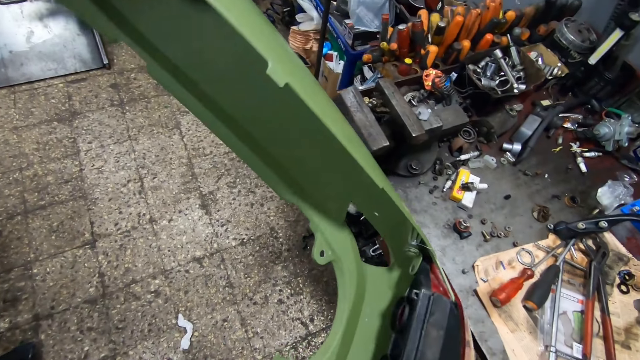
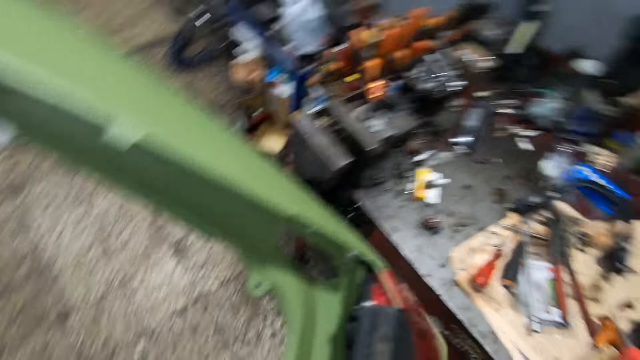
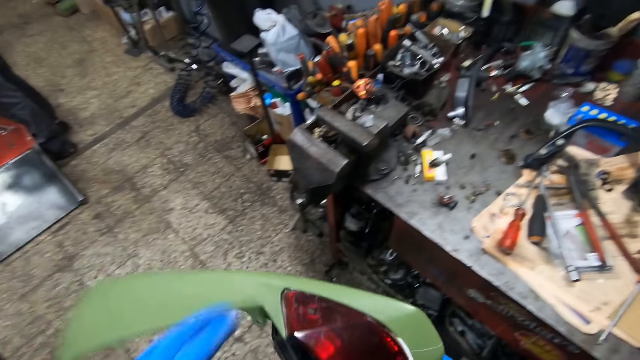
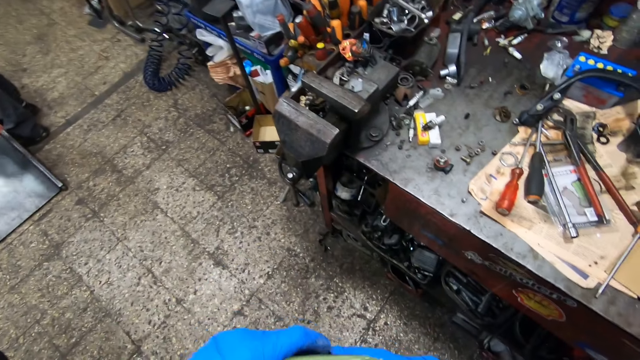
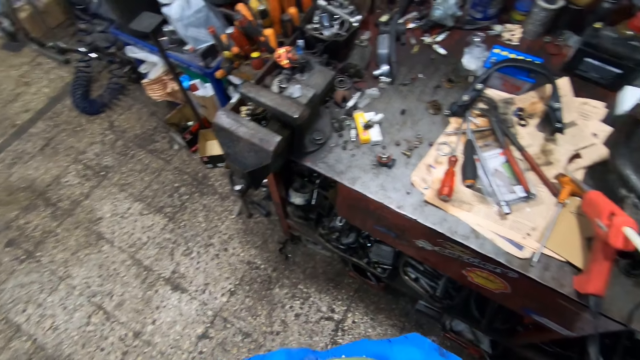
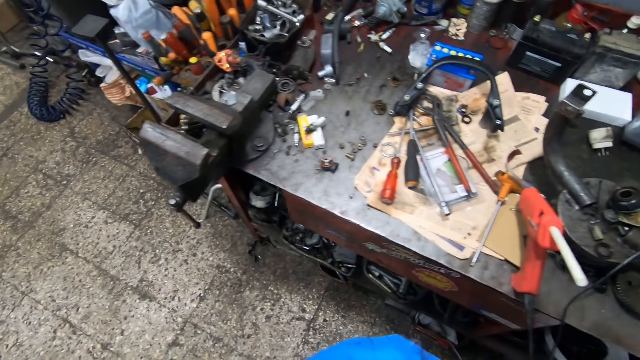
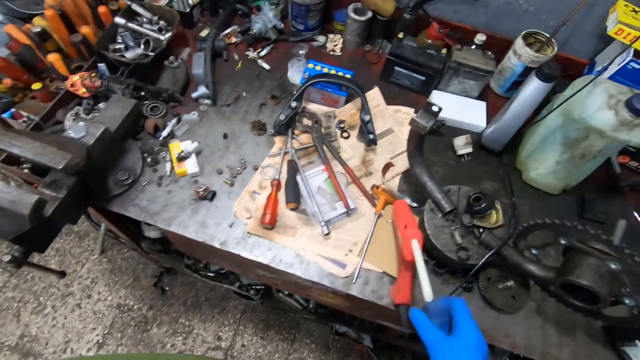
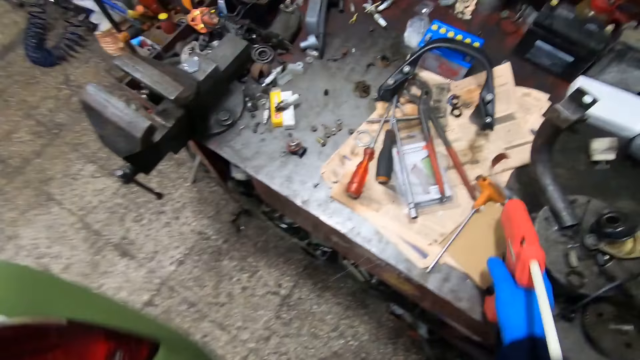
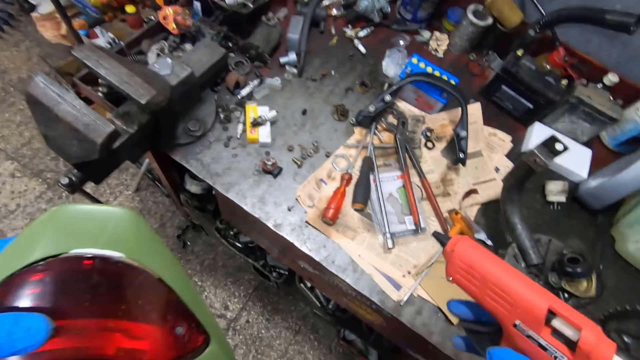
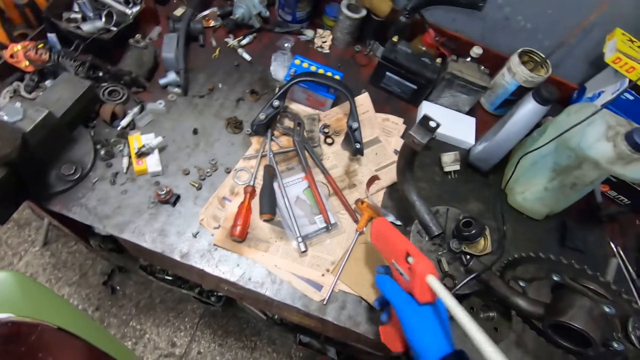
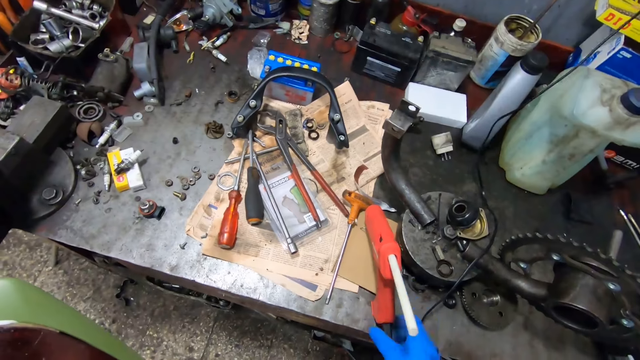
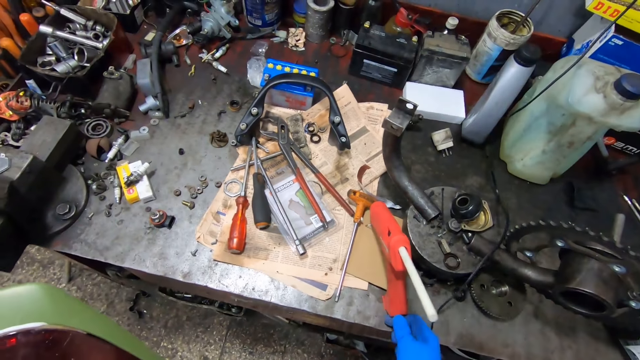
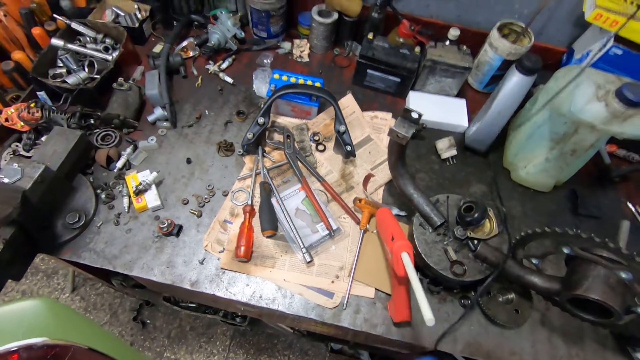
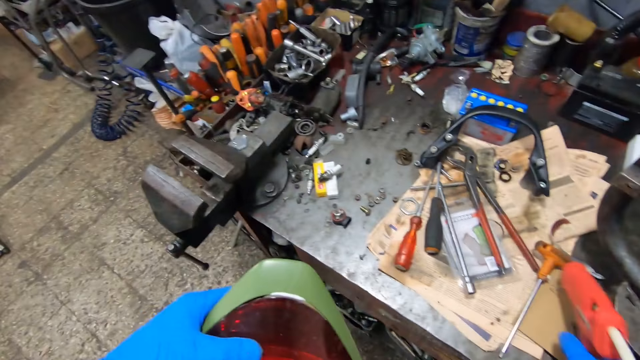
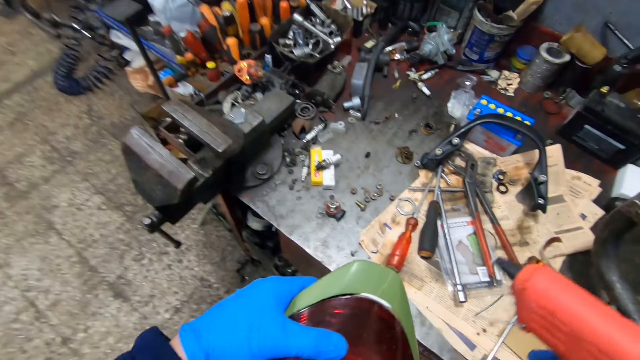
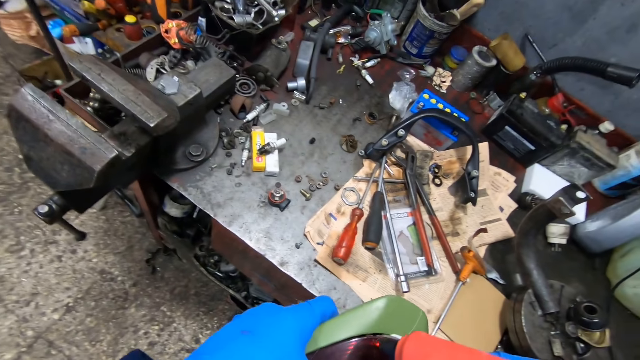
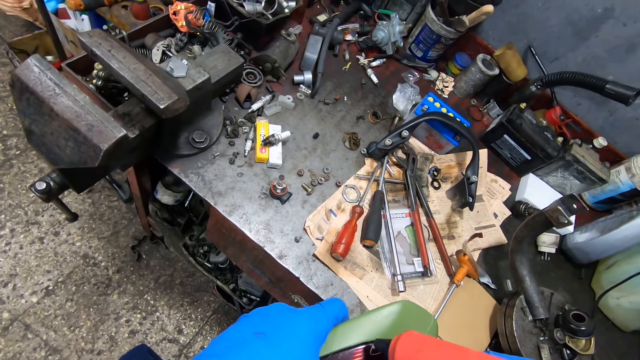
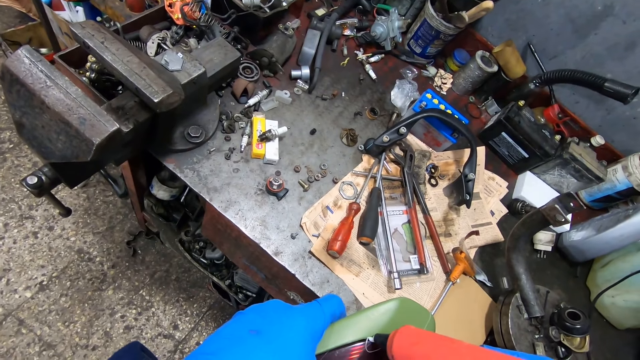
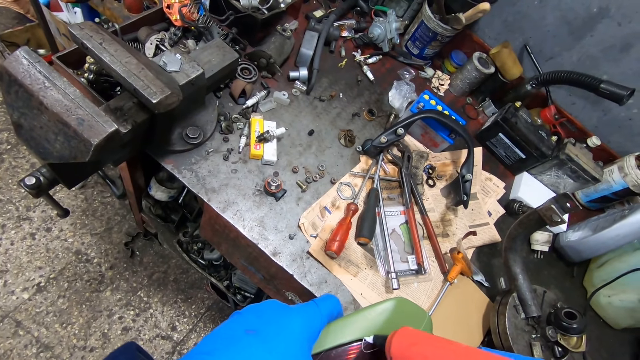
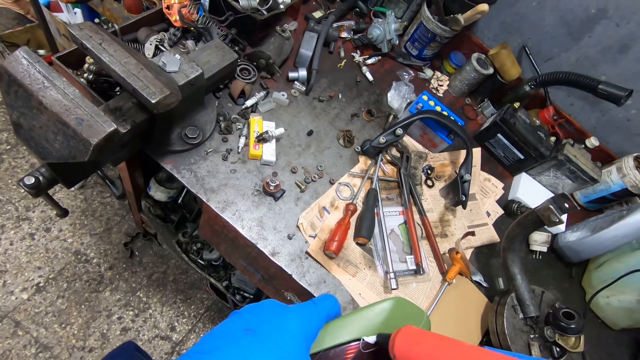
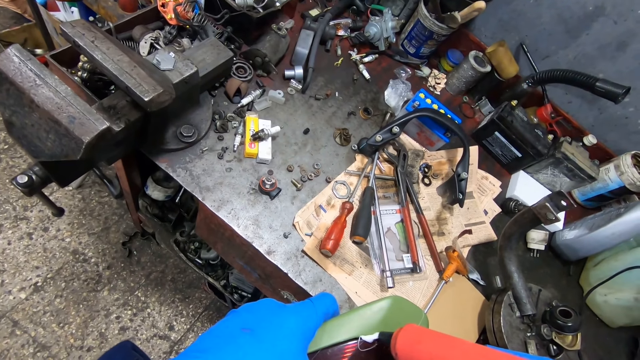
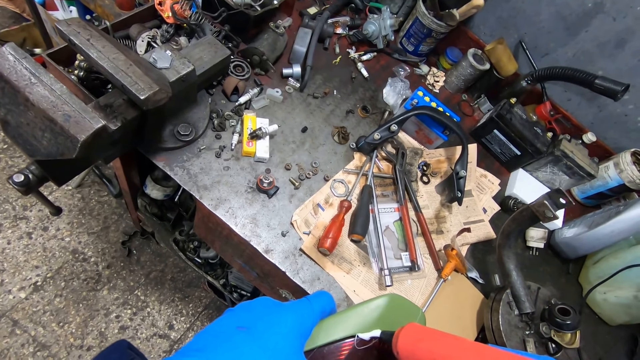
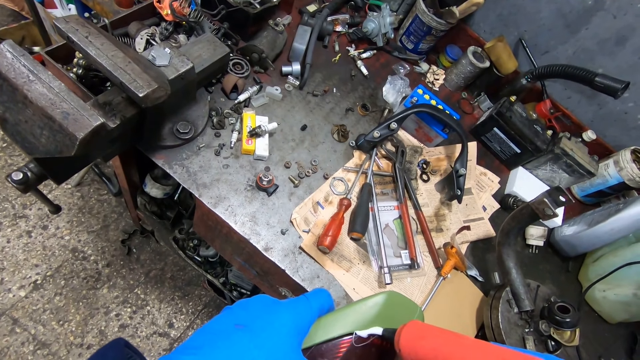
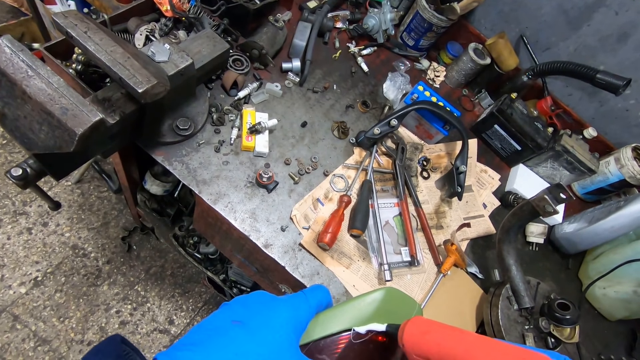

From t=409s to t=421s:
The camera wearer fixes the plastic hood. He picks up the glue gun on the table with his right hand. He drops the glue gun on the table with his right hand and unplugs the glue gun power cord with his right hand. He picks up the glue gun on the table with his right hand. He puts glue on the brake light case with the glue gun on his right hand.

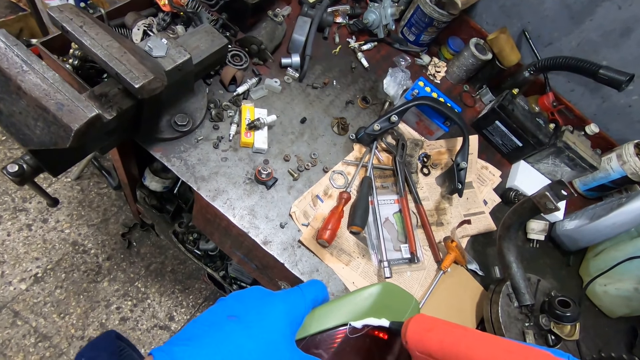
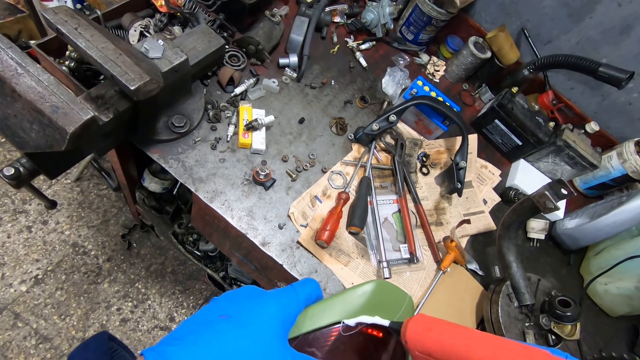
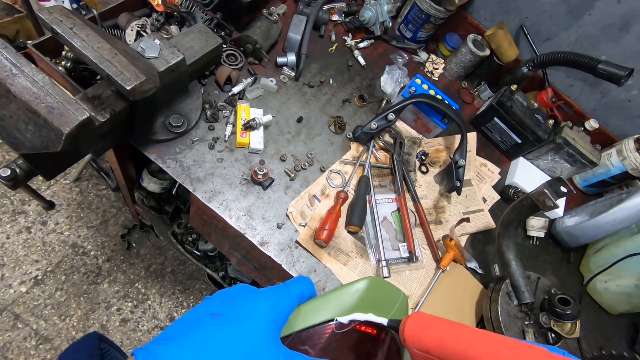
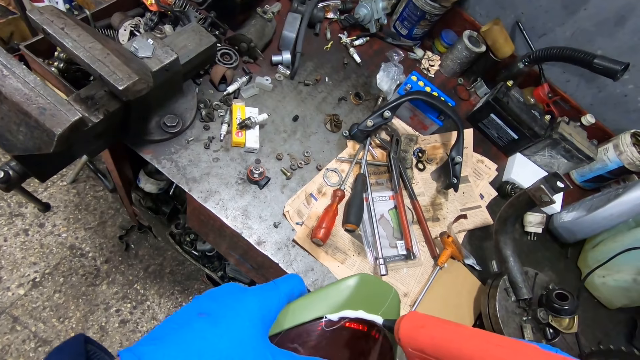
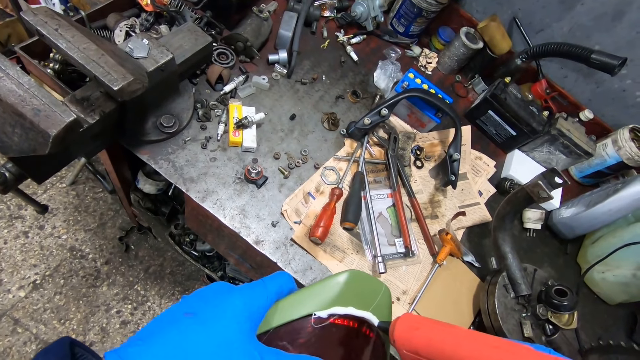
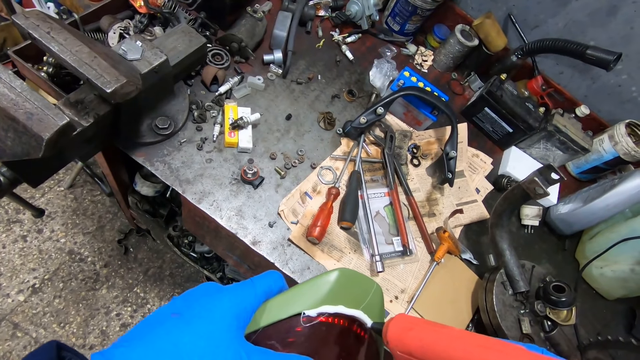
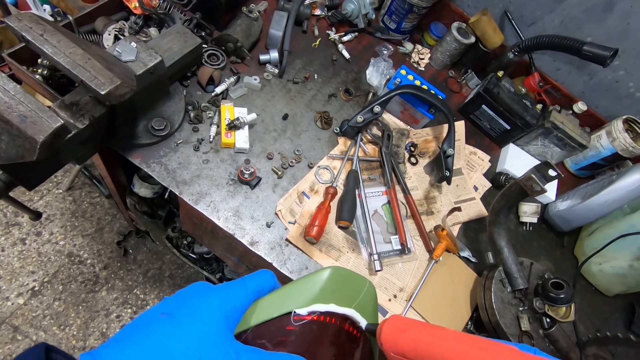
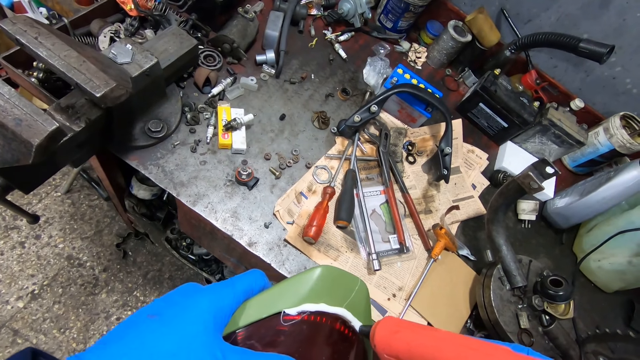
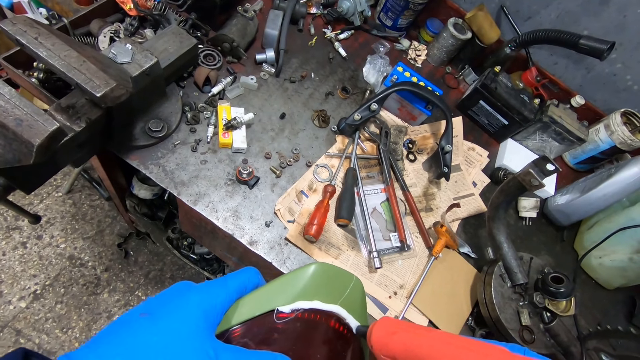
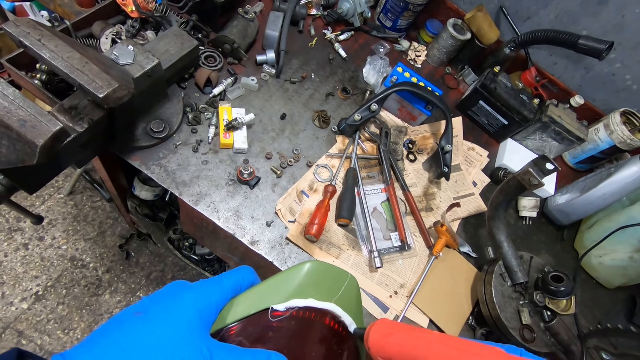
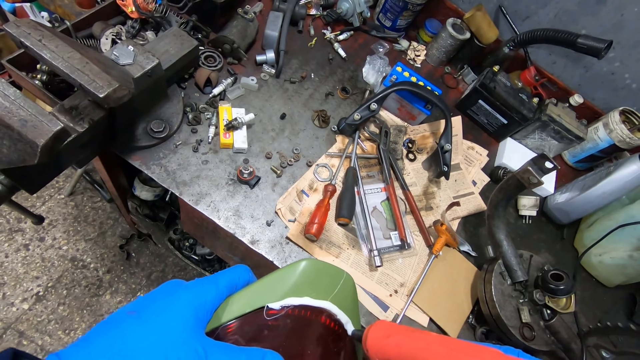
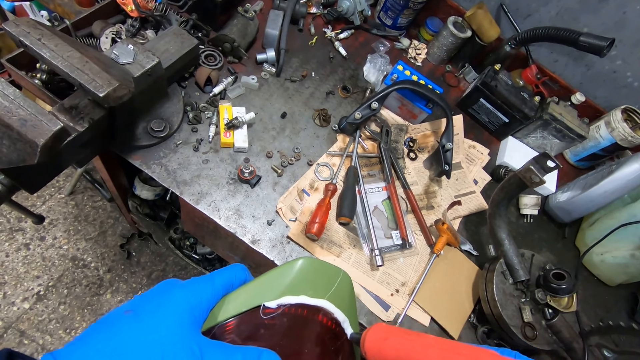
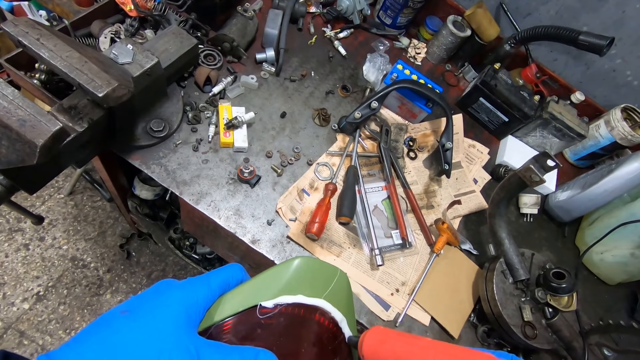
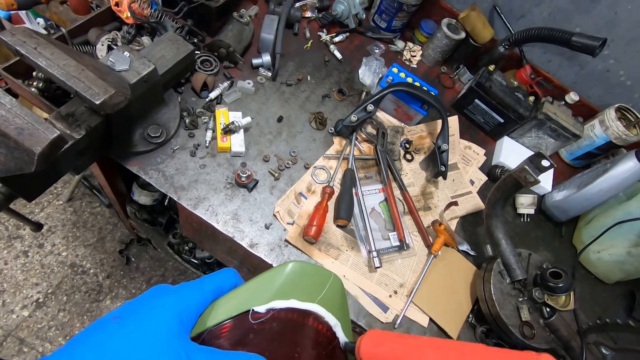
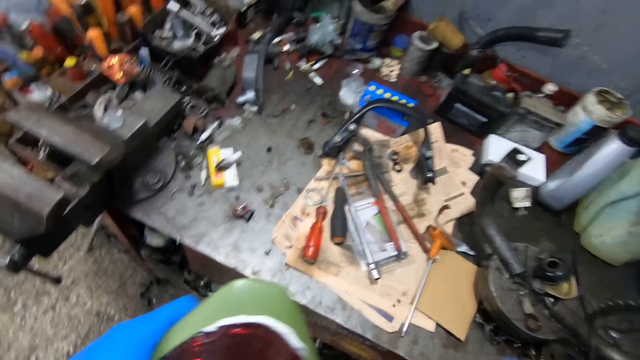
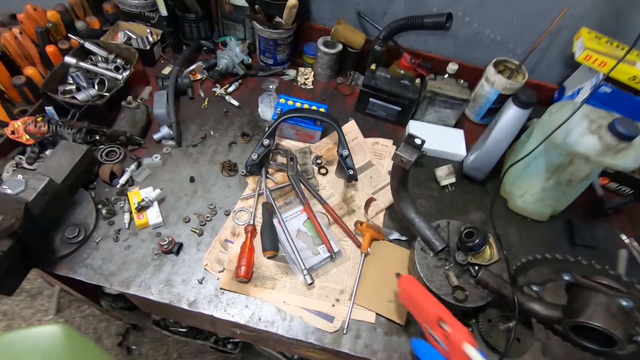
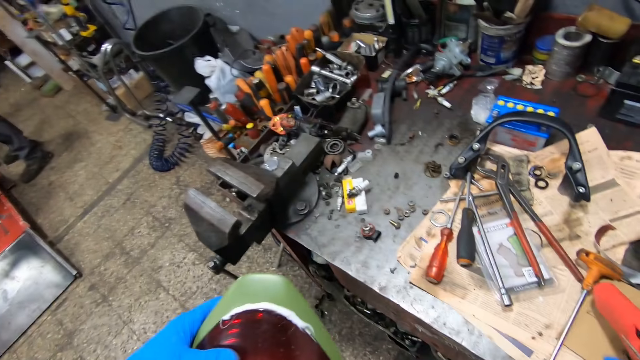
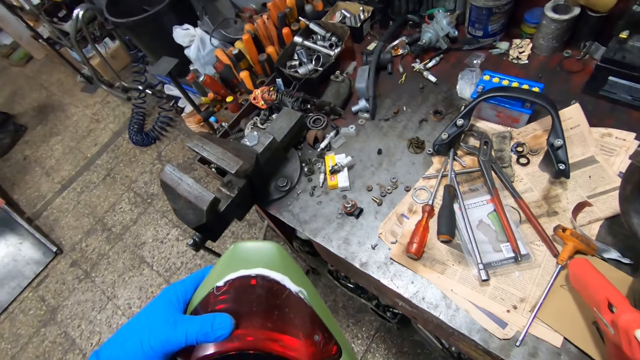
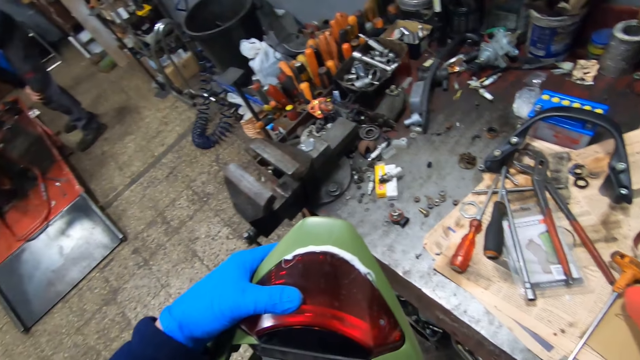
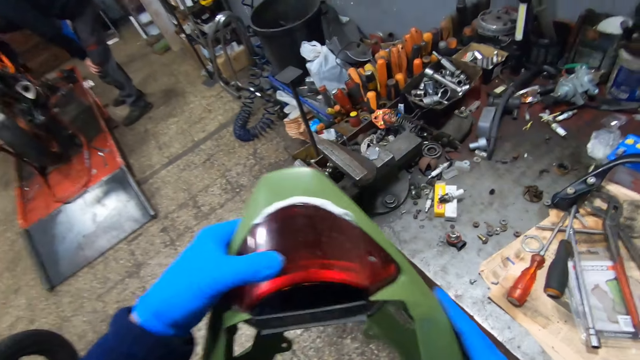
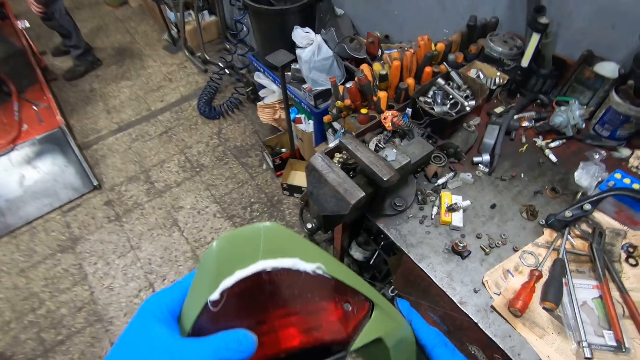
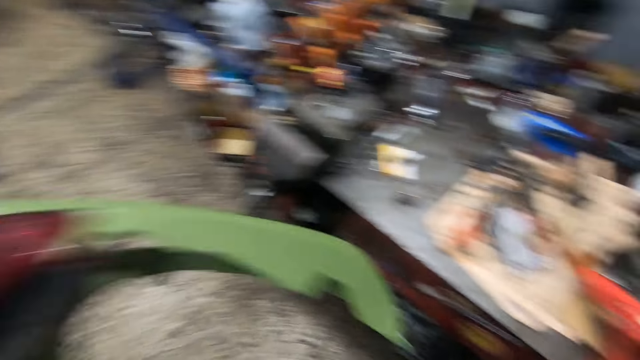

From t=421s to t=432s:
The camera wearer drops the glue gun on the table with his right hand.
